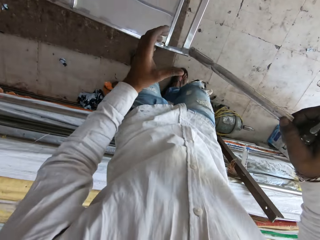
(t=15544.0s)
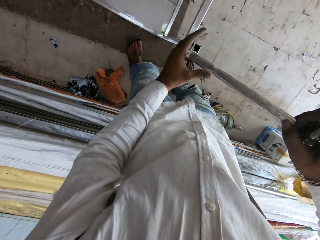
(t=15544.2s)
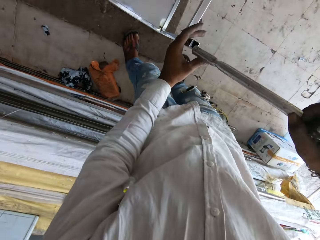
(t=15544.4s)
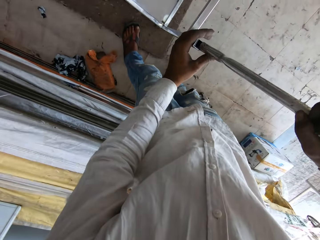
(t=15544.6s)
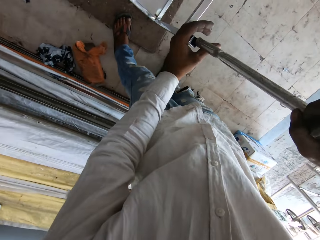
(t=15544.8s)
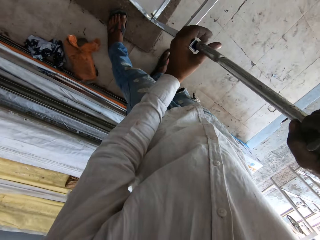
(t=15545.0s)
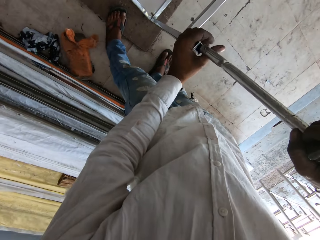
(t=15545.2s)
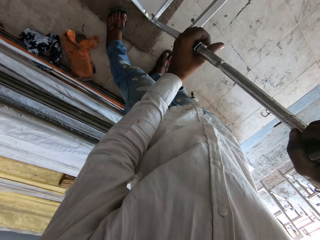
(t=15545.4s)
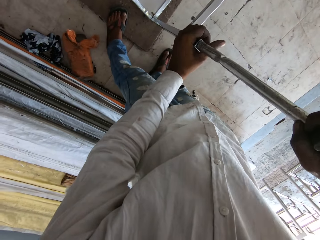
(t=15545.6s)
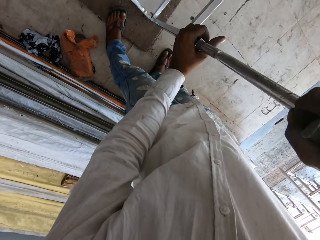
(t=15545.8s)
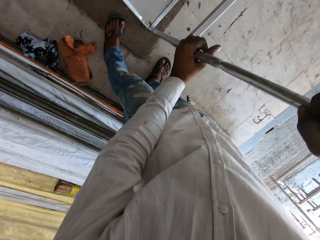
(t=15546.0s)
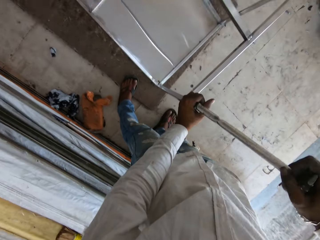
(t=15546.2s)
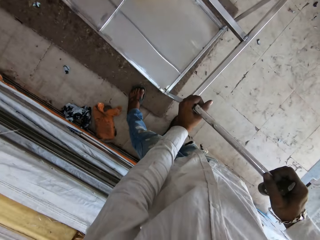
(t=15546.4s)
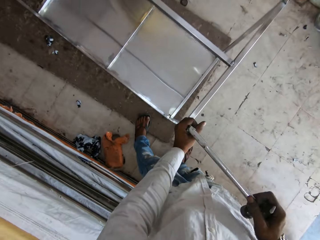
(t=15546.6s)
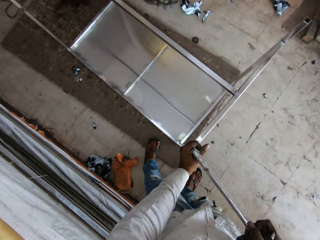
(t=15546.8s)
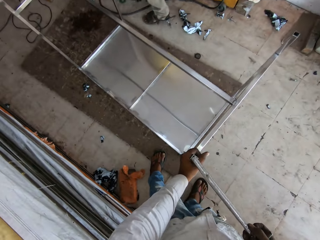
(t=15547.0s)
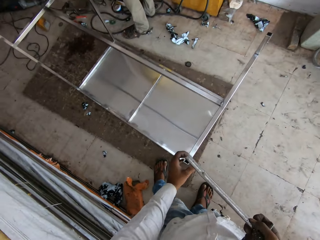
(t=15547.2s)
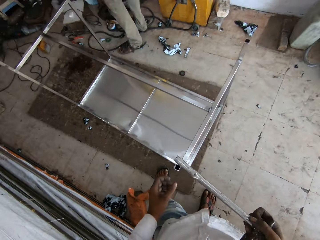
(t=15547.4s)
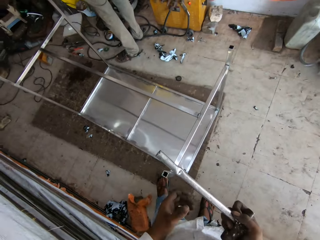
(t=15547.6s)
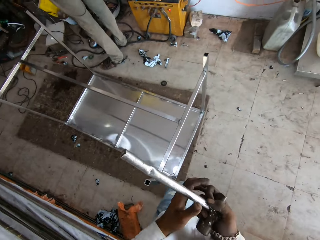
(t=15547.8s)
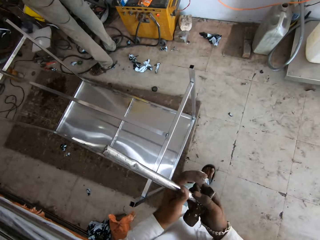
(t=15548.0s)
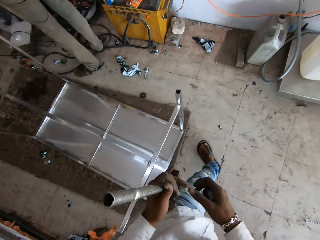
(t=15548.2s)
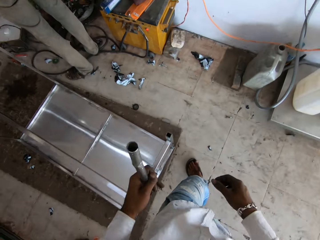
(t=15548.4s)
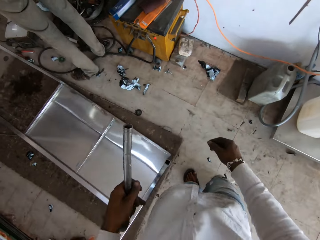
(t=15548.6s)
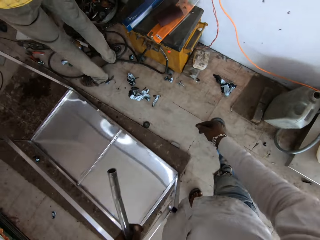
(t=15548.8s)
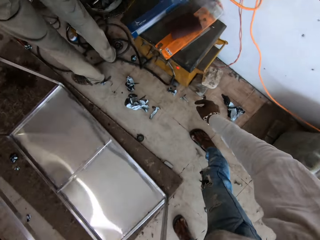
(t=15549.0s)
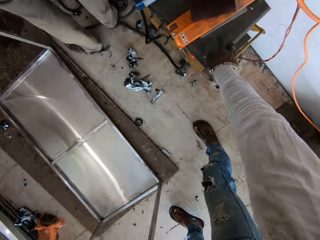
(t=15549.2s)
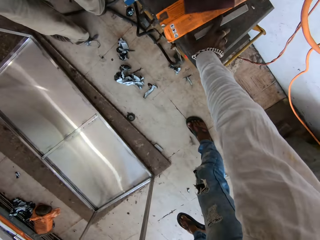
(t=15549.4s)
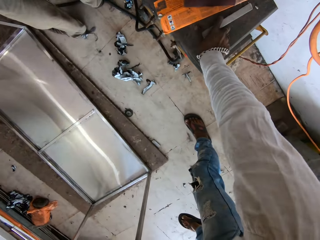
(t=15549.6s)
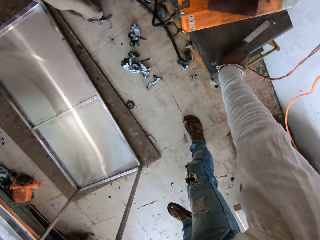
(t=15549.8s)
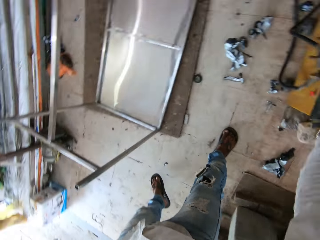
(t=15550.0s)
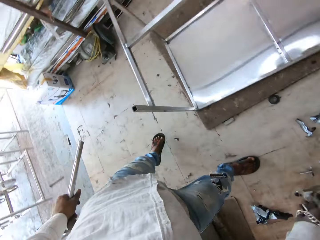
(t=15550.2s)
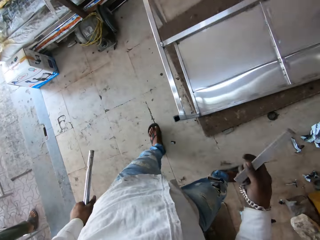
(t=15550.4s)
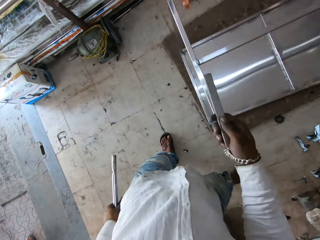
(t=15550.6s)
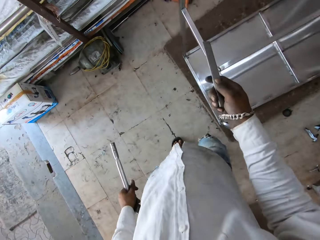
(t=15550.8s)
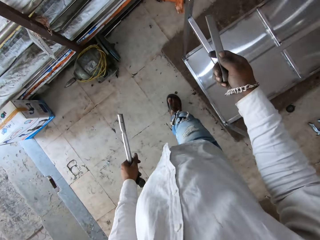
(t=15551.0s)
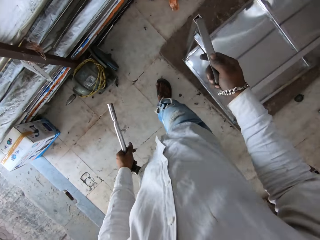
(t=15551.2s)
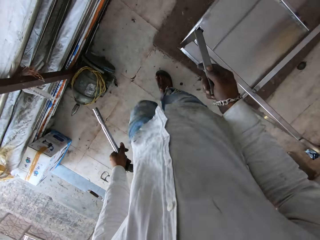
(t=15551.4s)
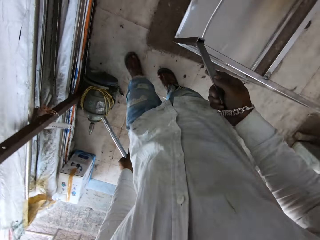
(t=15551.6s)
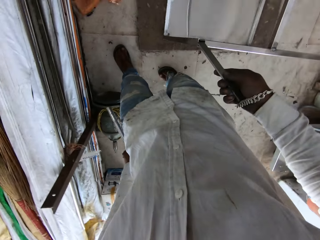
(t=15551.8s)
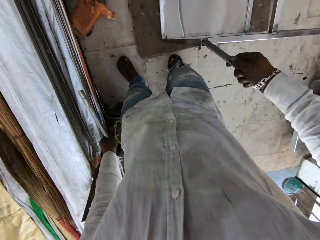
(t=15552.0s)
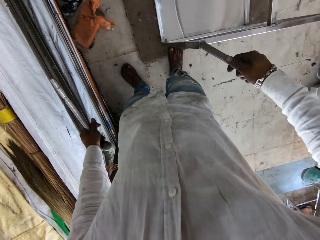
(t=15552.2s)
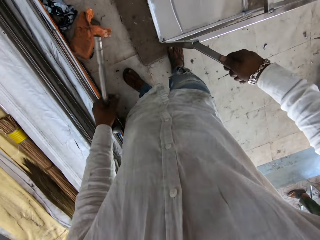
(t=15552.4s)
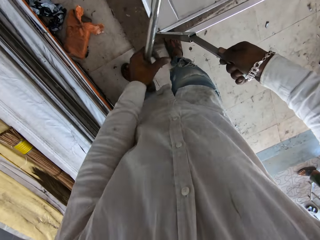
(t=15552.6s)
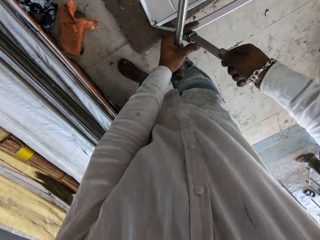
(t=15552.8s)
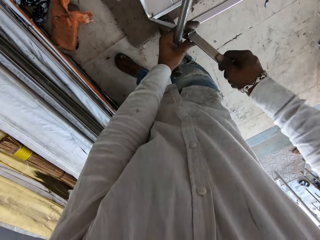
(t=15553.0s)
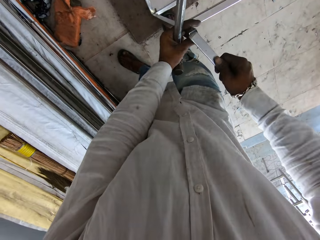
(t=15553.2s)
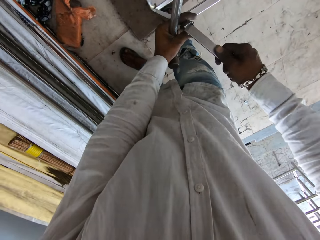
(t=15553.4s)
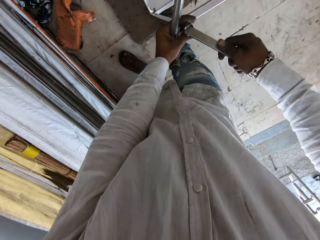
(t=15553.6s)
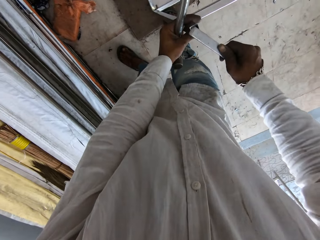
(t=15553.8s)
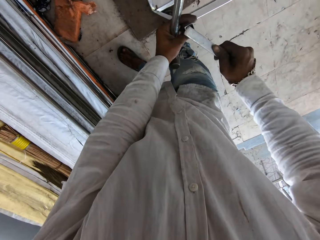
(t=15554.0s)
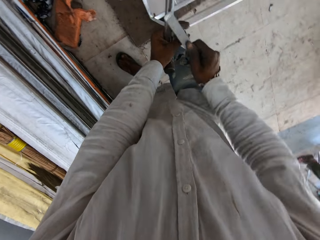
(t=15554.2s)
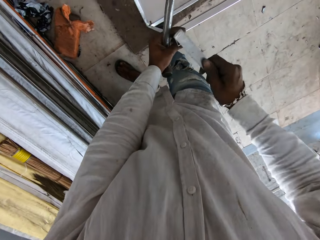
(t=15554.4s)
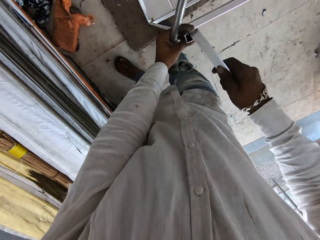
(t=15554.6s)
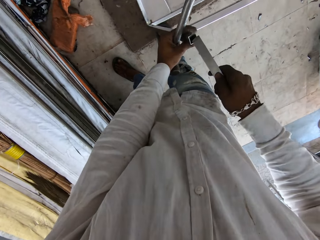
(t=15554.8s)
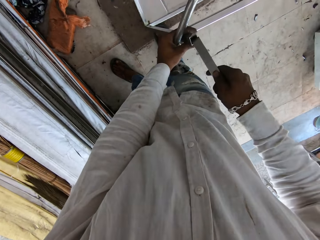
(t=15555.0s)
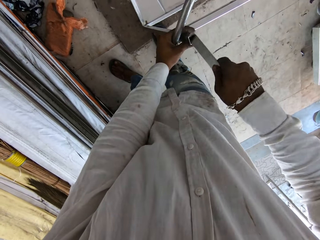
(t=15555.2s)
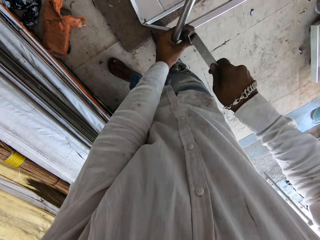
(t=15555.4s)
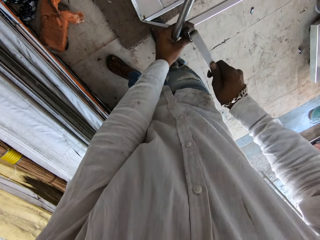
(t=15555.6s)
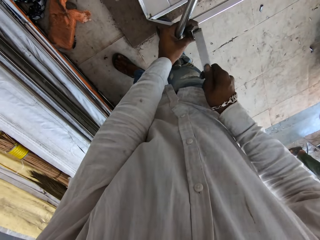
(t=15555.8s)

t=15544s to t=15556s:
The camera wearer talks in the room. They shape the table base. They fix the table. They walk in the room. They pick metal from the tool box.

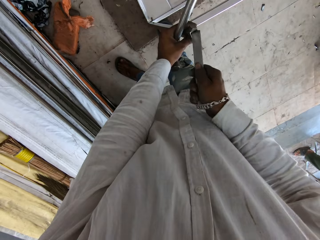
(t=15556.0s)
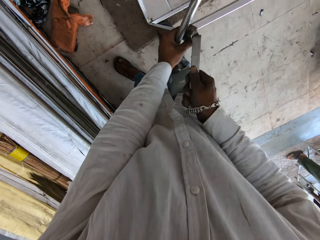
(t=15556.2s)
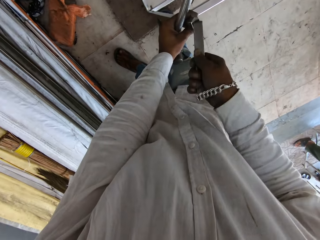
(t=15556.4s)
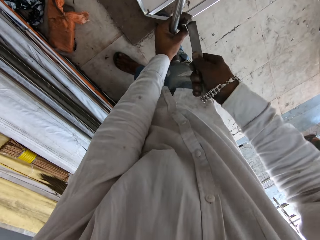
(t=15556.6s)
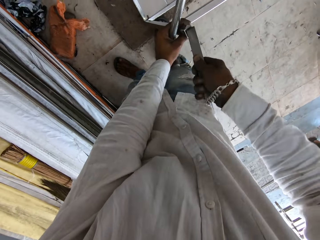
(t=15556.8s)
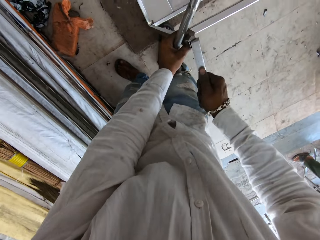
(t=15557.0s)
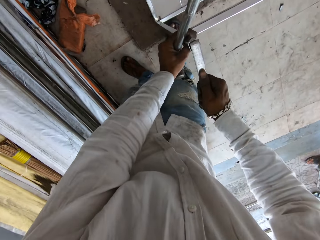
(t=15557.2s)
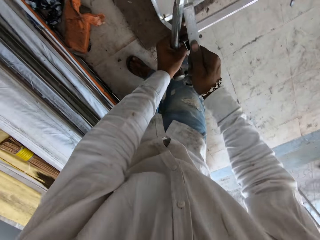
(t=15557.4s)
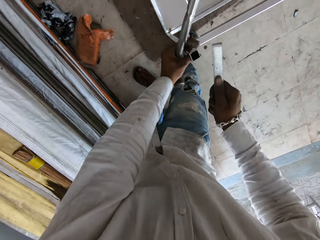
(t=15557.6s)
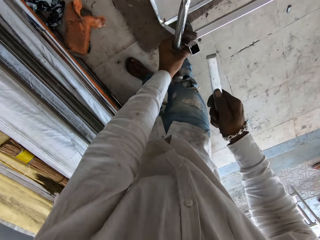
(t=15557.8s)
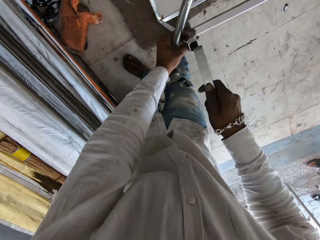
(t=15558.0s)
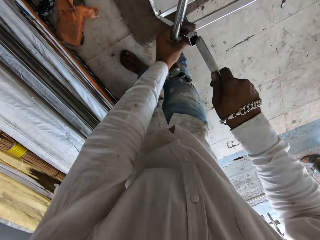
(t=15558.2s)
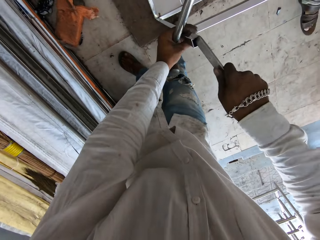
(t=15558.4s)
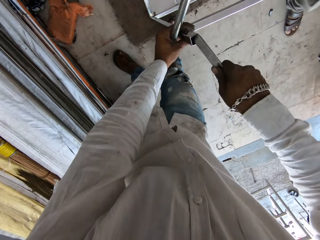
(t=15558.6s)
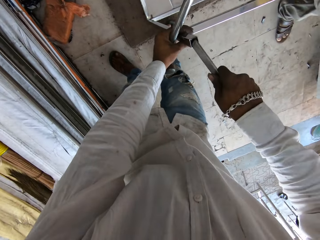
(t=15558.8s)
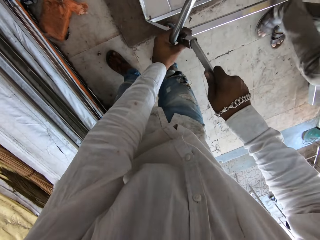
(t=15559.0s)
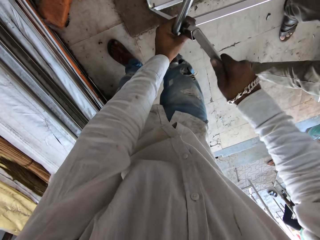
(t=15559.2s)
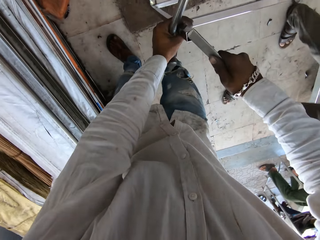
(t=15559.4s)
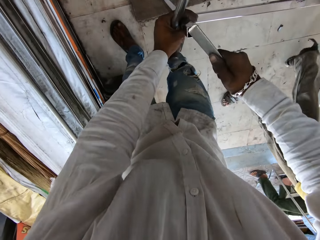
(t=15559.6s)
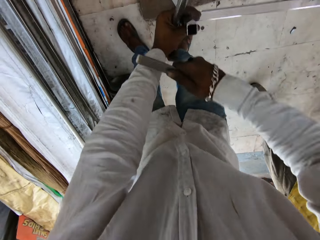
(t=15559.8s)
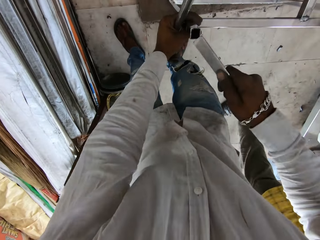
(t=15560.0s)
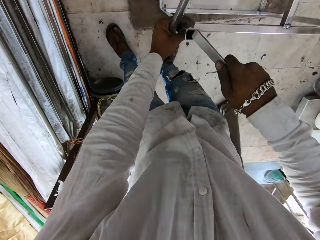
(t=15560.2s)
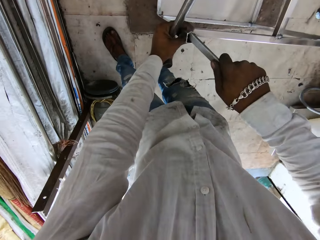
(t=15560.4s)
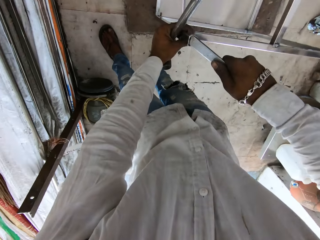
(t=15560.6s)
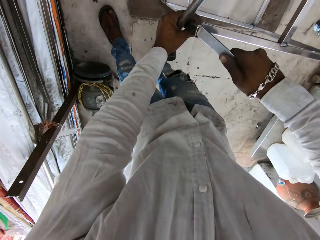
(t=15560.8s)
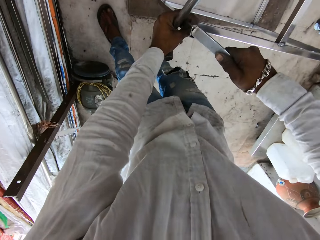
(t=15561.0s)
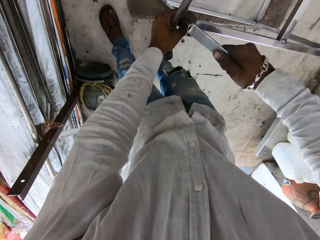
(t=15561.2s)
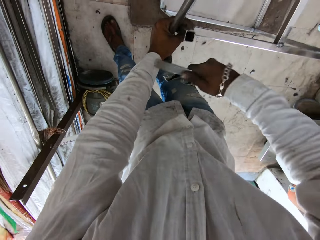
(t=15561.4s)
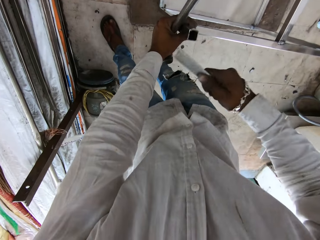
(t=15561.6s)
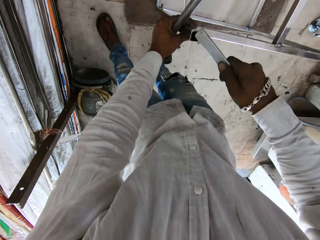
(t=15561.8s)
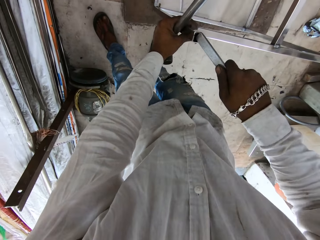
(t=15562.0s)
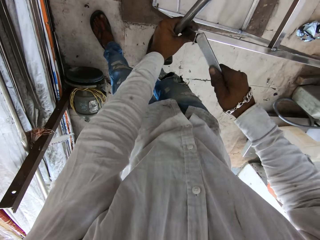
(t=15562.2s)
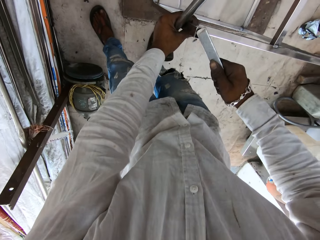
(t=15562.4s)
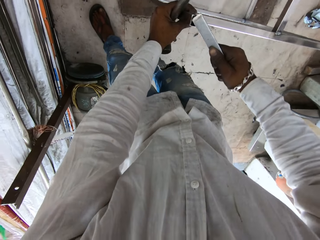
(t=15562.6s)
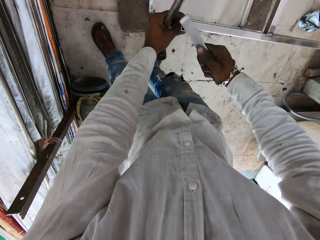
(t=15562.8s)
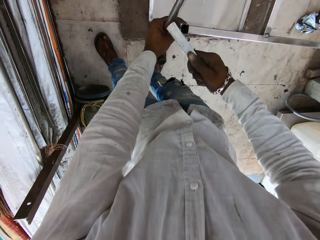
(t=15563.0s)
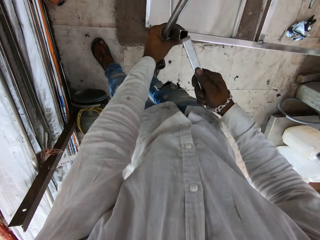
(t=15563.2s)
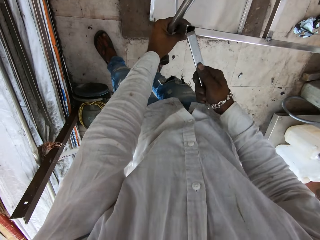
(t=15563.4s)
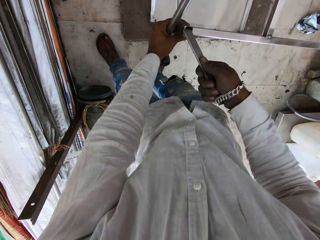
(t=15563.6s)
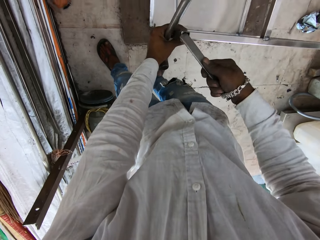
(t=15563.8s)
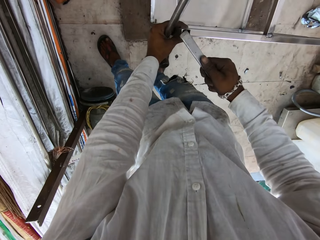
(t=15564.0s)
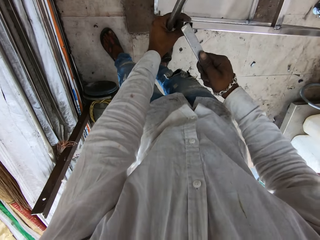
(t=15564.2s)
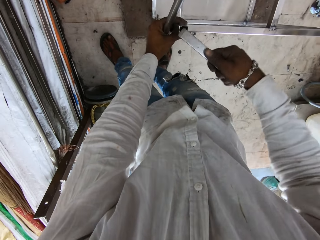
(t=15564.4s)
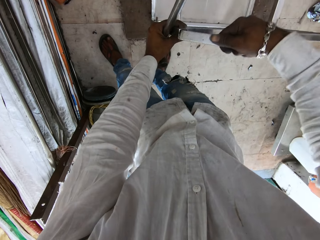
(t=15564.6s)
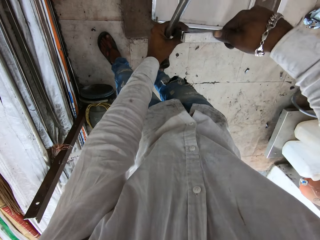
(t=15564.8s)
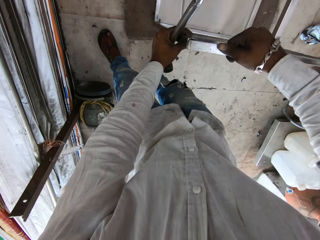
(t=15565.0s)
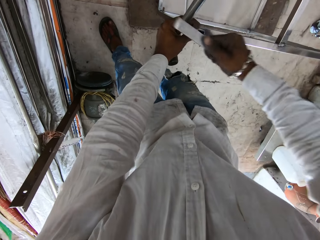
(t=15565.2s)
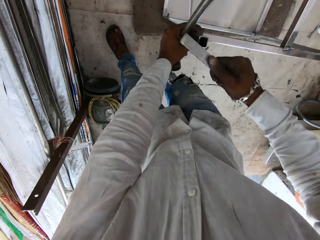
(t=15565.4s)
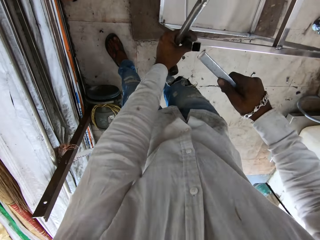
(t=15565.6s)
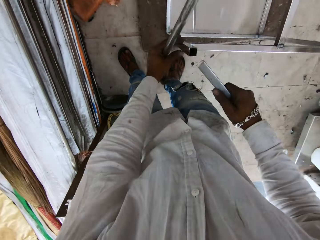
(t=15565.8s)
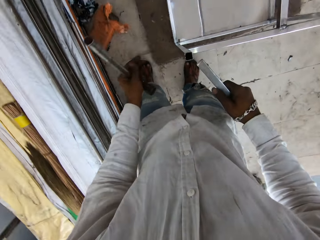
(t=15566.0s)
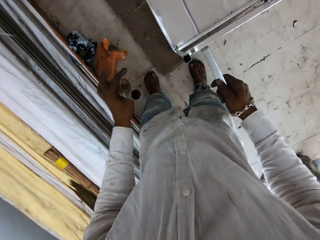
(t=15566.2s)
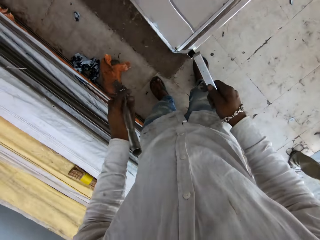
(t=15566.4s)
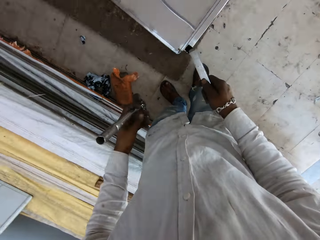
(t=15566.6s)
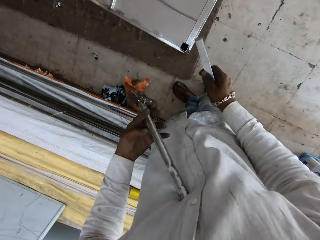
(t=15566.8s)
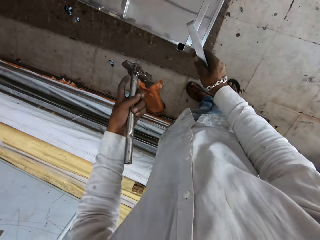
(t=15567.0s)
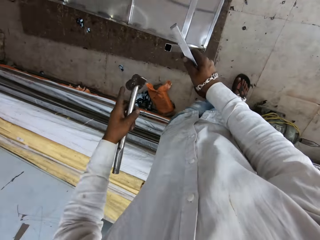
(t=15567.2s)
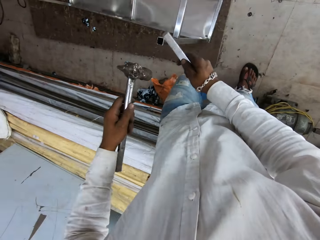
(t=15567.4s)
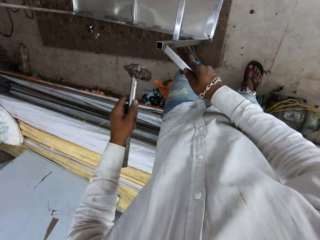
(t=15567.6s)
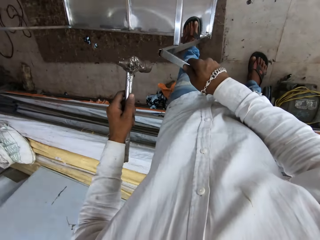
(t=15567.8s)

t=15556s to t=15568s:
The camera wearer flips the hammer.
